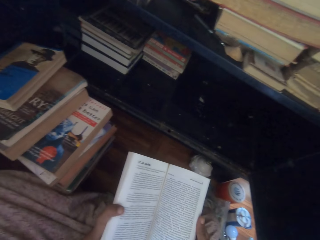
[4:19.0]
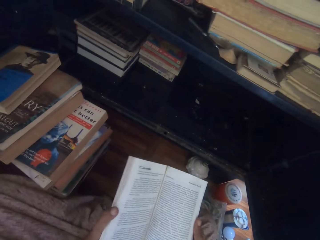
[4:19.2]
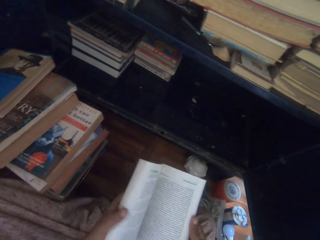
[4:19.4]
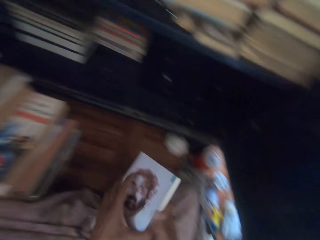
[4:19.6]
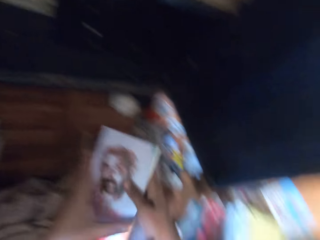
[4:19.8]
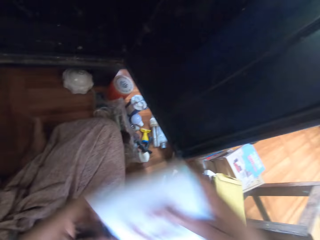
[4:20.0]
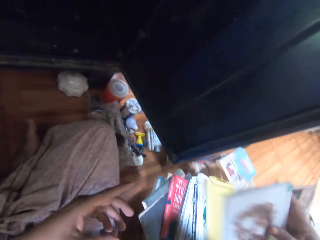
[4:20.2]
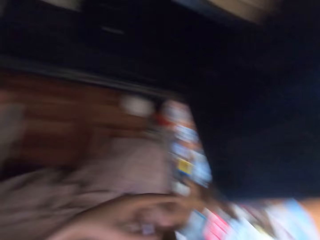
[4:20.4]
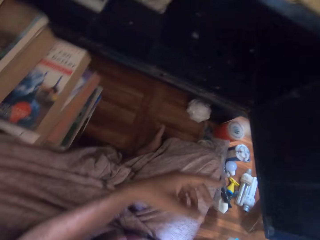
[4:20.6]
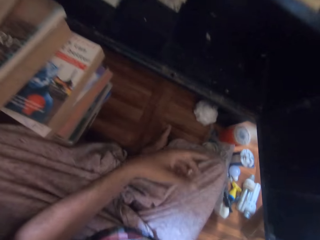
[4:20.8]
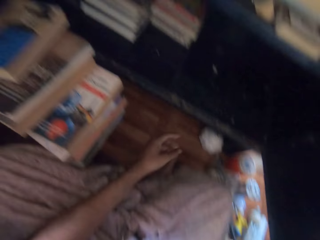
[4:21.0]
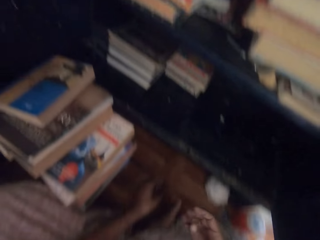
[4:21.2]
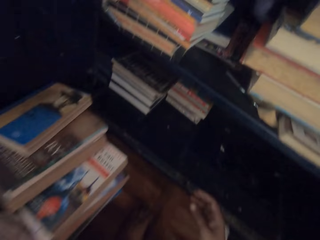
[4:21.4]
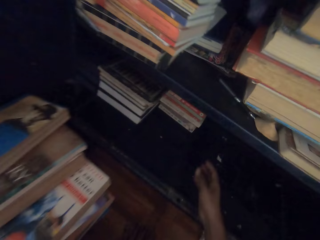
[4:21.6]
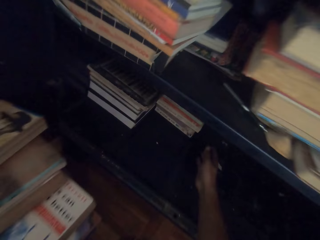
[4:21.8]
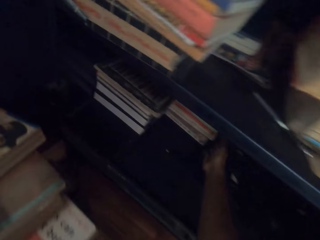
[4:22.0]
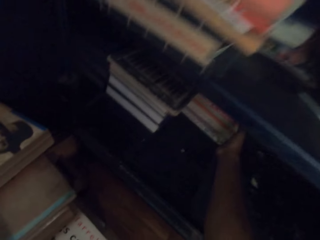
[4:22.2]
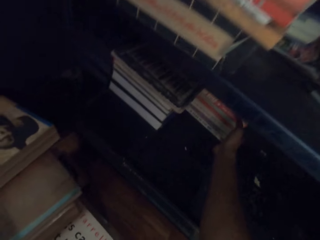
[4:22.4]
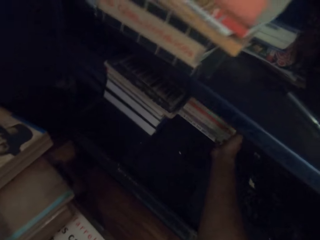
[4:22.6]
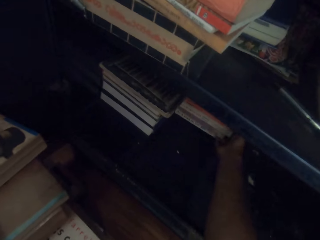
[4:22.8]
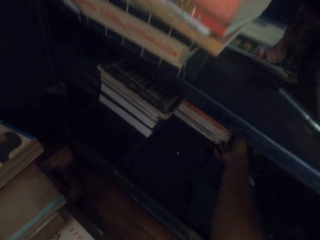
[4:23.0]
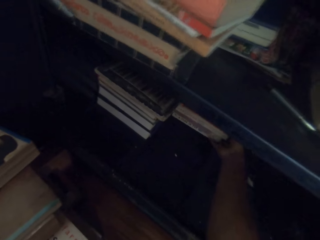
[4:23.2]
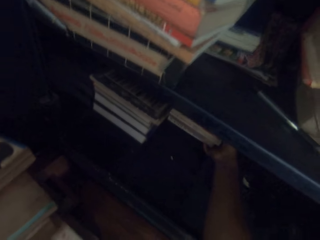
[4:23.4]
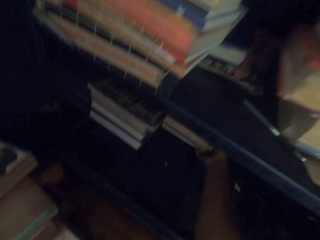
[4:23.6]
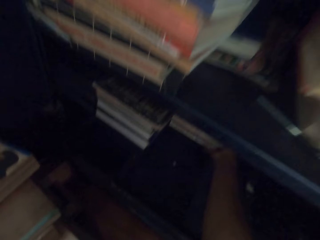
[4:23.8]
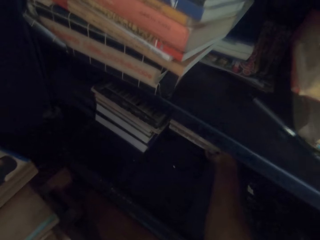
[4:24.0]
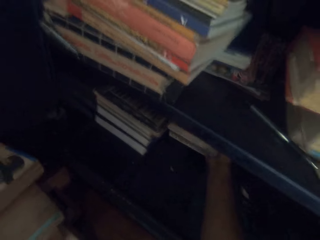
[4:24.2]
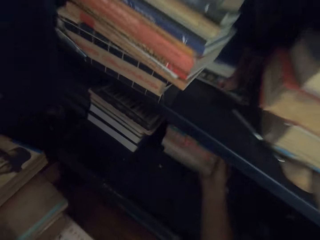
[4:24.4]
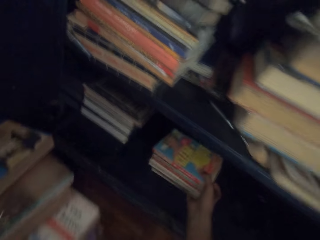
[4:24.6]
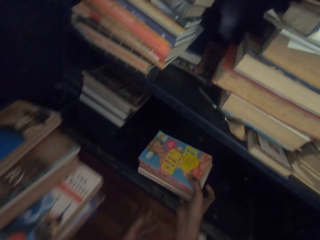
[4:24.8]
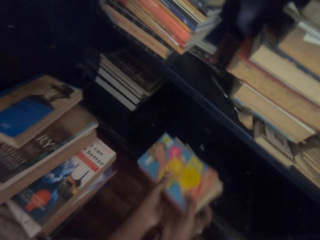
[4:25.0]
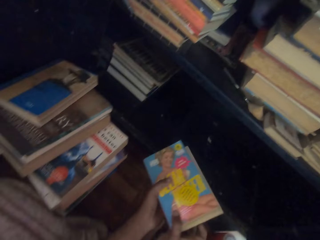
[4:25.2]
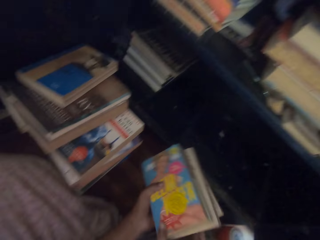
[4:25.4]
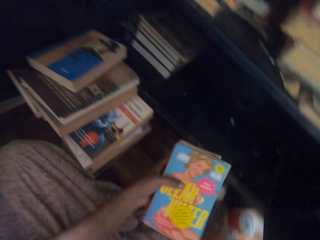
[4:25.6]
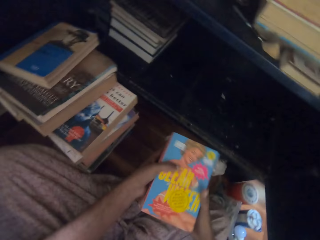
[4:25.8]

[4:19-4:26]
The camera wearer closes the book with both hands. He drops the book on the other books with his right hand. He picks some books from the shelf with his right hand. He holds the books with both hands.

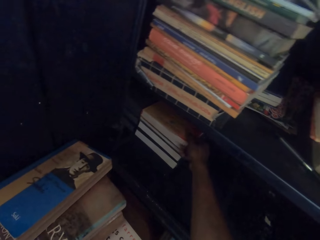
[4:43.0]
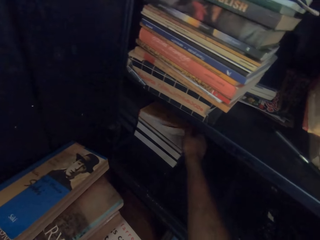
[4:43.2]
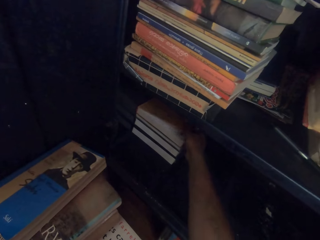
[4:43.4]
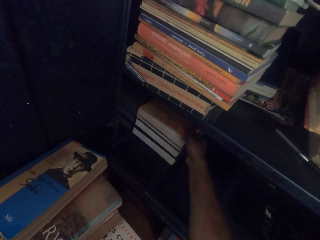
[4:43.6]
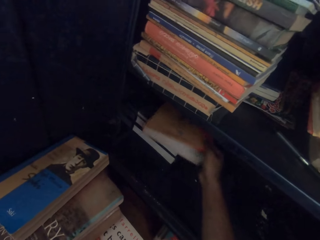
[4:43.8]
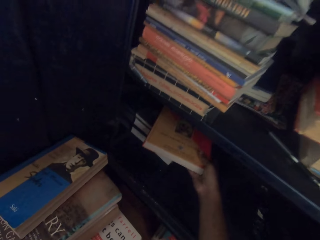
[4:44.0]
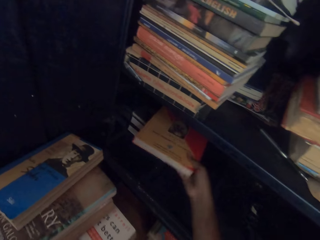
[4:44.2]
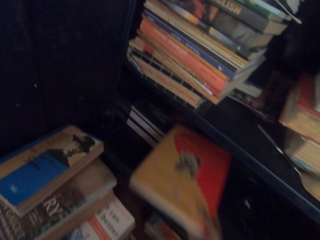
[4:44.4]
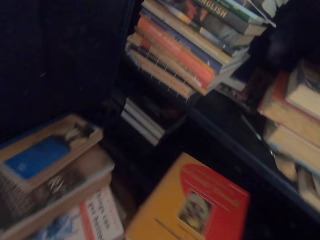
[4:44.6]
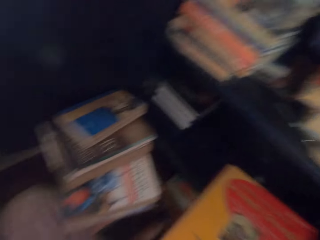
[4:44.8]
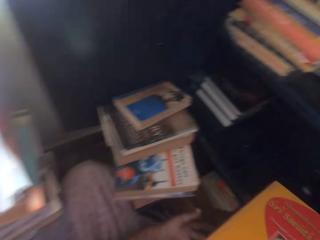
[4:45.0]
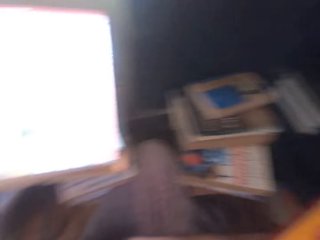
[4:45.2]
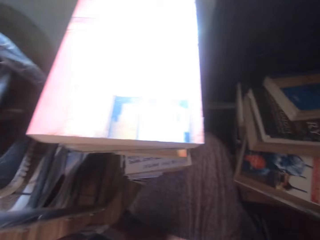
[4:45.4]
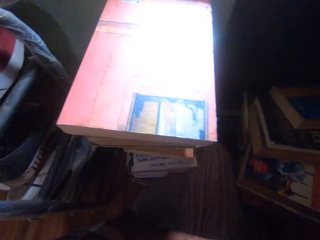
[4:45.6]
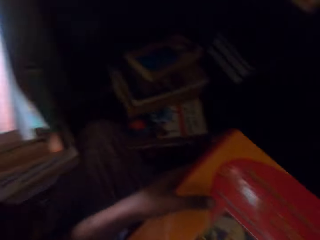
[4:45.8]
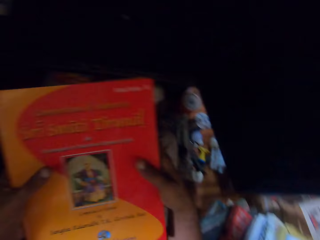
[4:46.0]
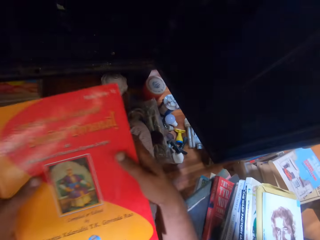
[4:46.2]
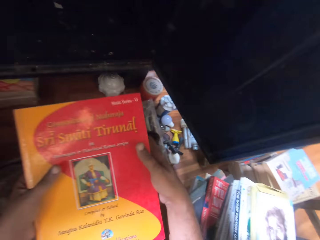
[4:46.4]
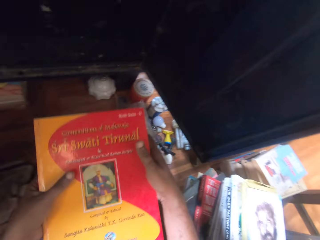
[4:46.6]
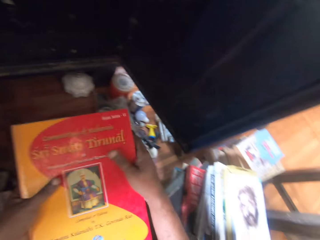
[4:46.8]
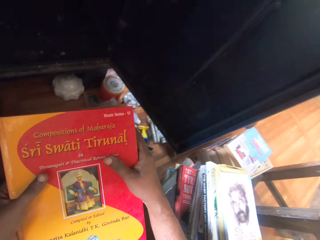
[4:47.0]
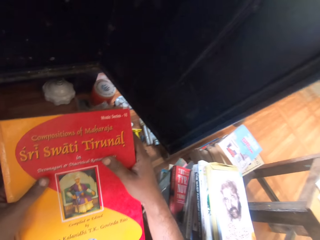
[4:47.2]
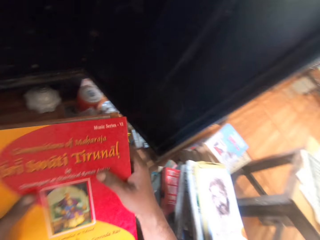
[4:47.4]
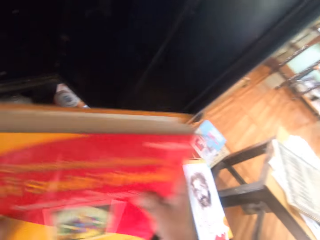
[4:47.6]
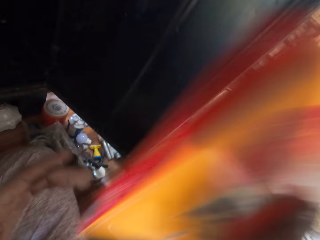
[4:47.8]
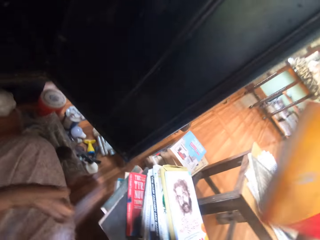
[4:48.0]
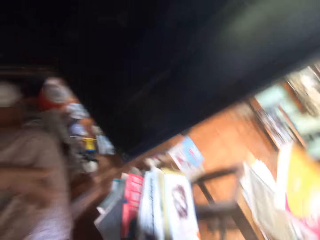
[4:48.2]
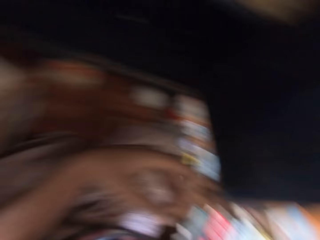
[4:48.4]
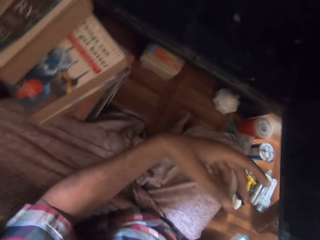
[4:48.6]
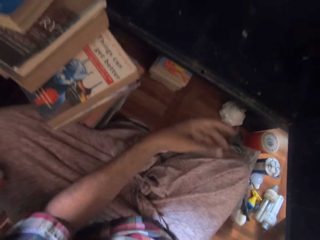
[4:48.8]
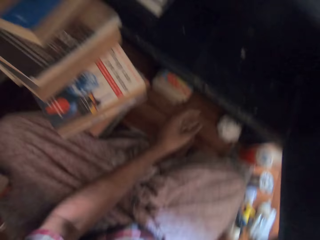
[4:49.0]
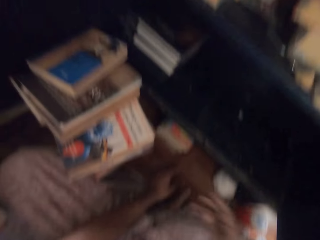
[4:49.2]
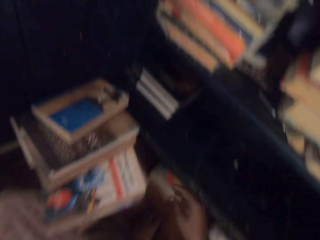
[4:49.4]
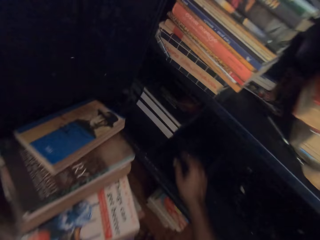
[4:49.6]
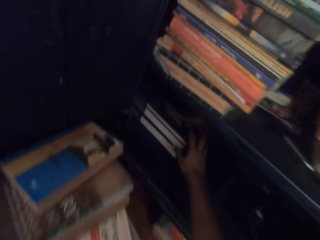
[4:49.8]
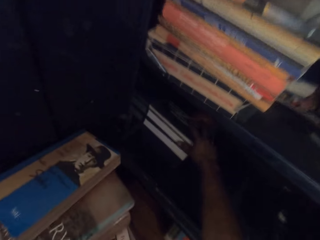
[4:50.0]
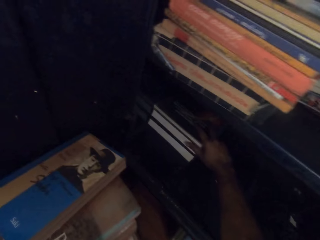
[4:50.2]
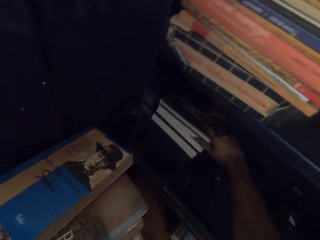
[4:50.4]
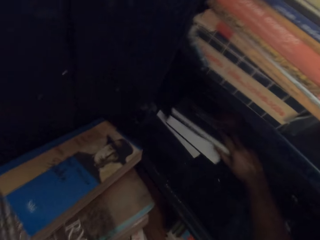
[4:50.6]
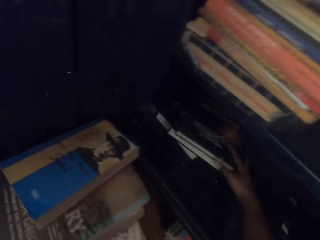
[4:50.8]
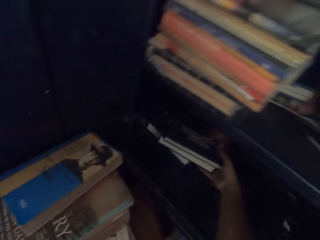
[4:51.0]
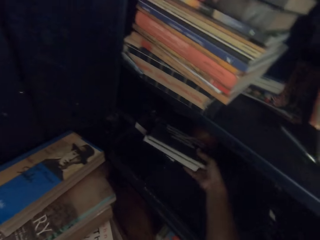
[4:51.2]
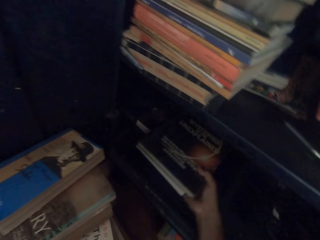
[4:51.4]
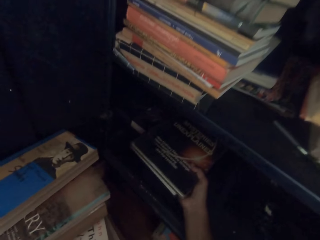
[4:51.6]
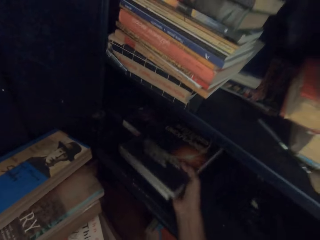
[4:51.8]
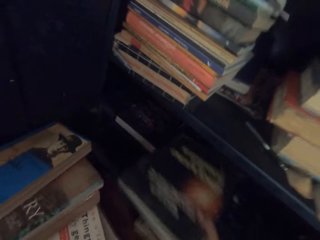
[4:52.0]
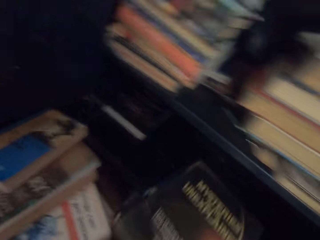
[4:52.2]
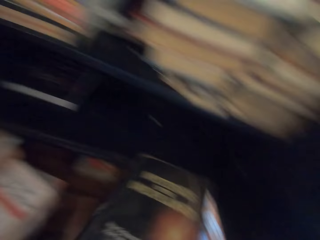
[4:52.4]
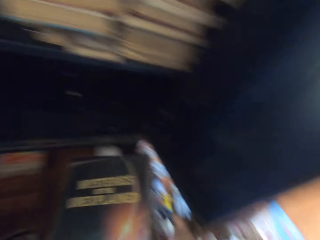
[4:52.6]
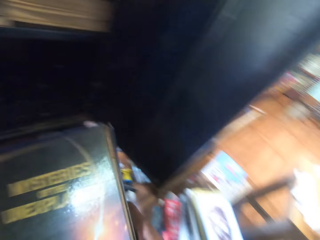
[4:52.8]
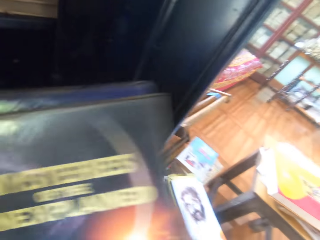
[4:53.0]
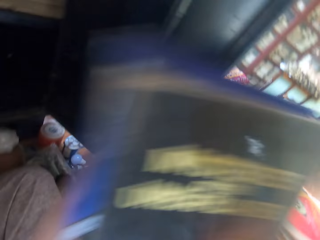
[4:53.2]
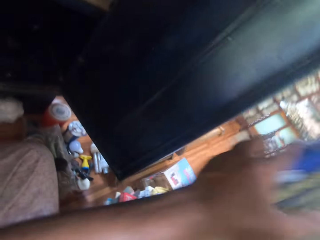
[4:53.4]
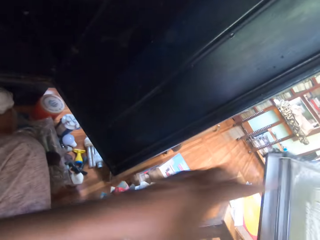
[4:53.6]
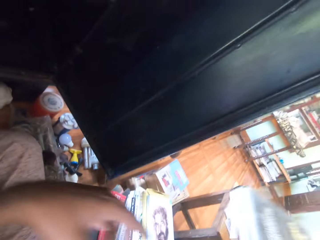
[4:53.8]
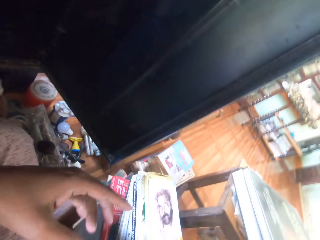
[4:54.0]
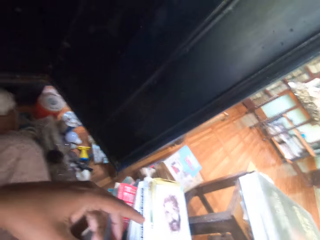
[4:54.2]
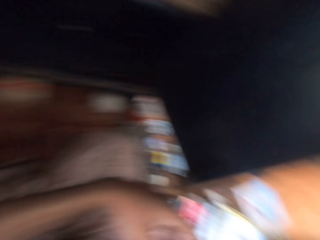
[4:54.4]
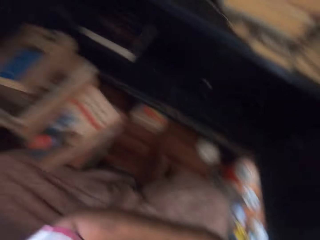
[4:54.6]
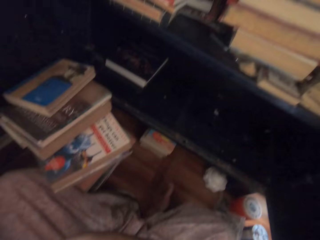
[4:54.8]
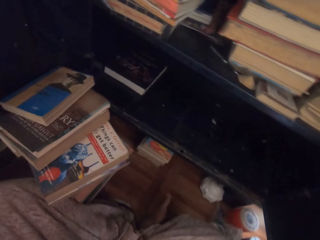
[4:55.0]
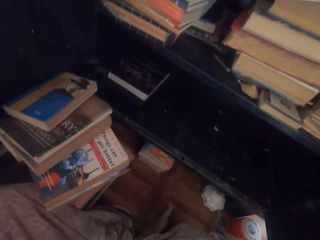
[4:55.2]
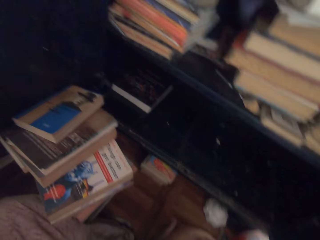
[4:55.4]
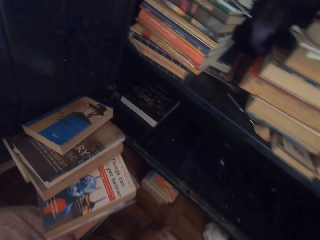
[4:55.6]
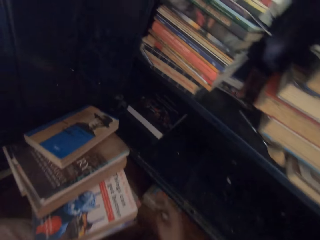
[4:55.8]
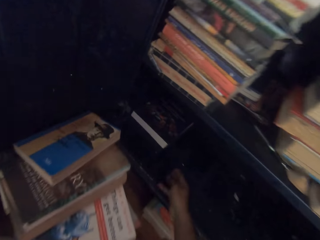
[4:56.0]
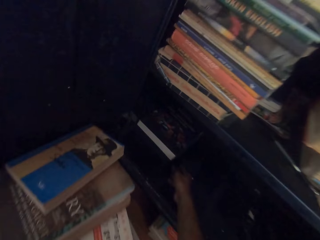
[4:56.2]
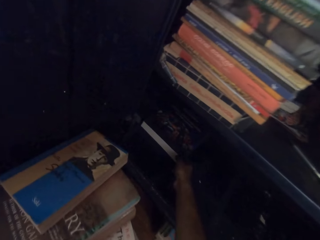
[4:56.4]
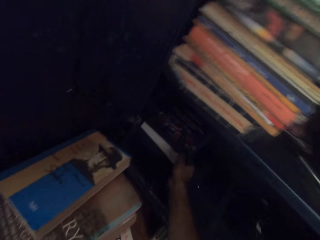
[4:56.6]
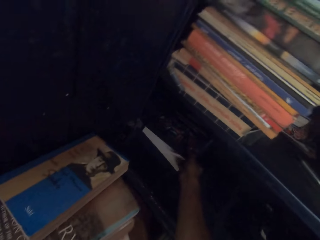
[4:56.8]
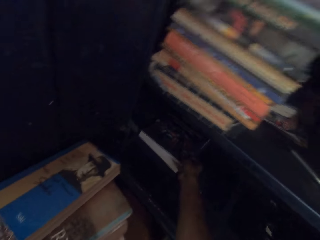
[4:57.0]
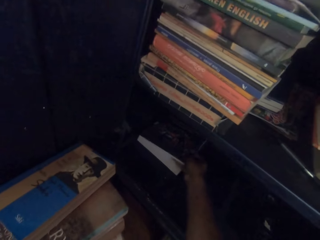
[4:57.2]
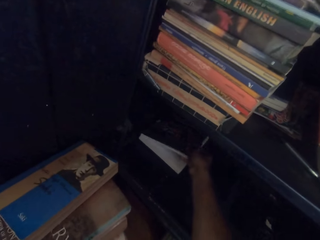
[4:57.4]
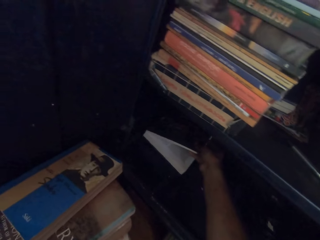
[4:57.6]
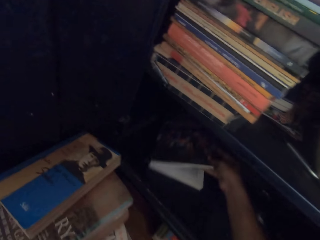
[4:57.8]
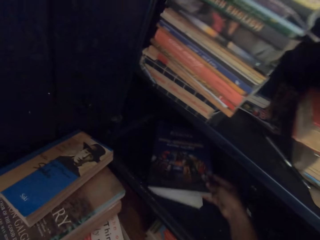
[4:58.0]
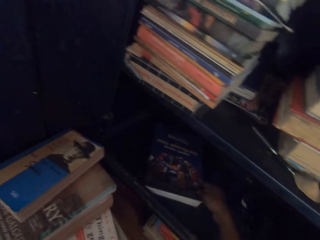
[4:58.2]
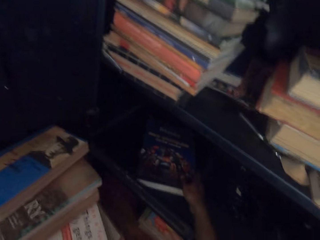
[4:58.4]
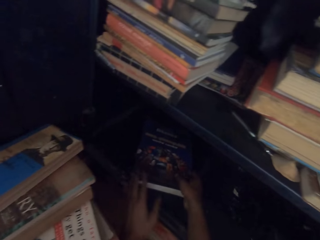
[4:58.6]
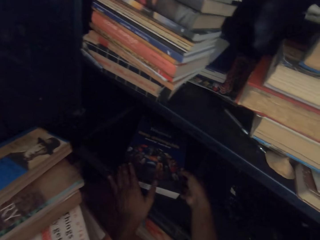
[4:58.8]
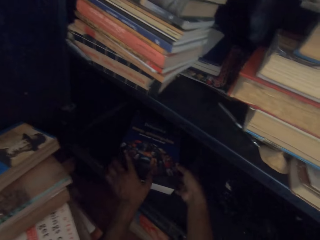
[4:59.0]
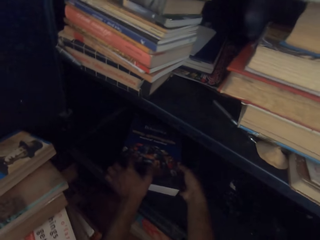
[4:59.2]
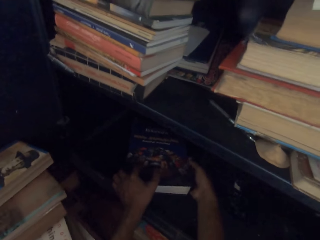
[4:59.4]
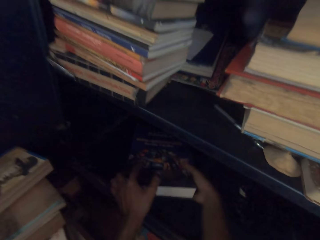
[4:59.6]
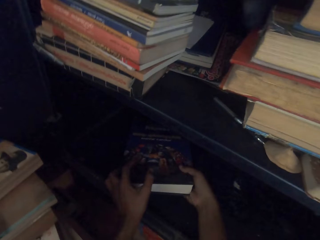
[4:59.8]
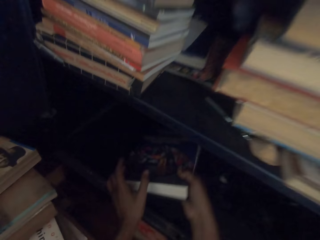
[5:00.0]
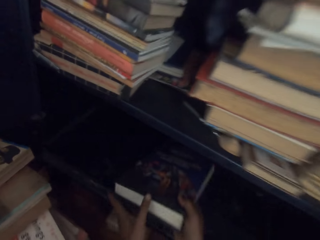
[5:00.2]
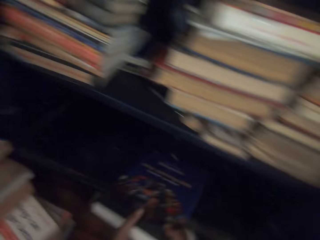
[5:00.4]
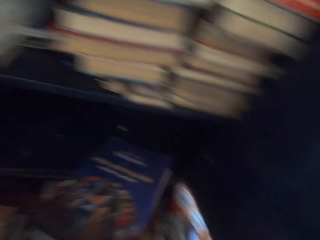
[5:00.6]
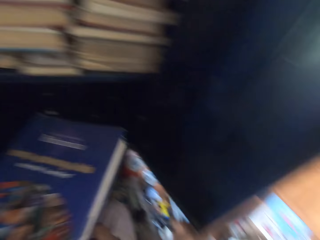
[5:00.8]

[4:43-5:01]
The camera wearer holds the book with both hands. He turns around, looks at the book, and puts down the book. He picks some books from the shelf with his right hand. He drops the books on a stool with his right hand. He picks a book from the shelf with his right hand. He picks the book from the shelf with both hands.
